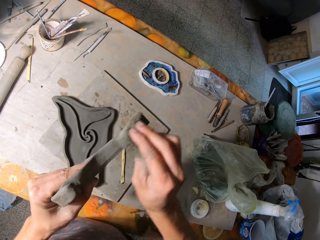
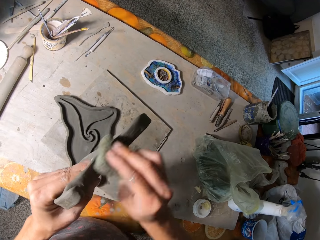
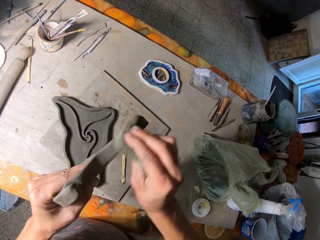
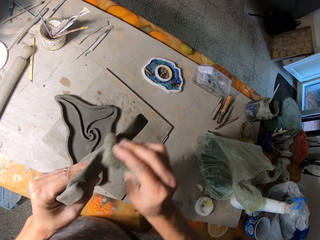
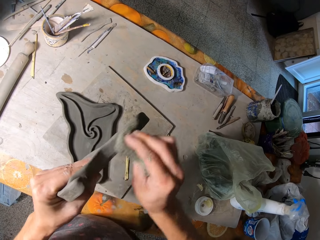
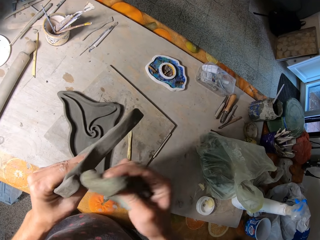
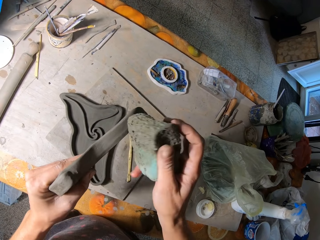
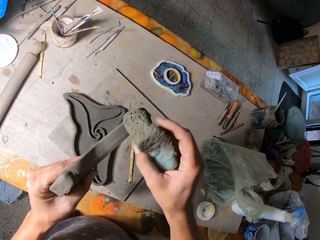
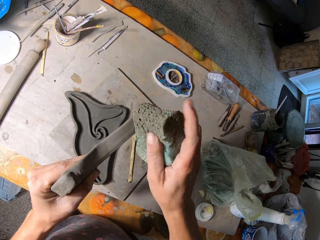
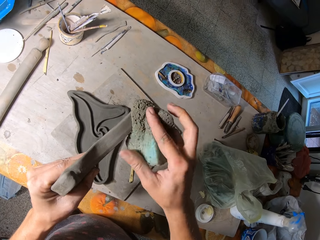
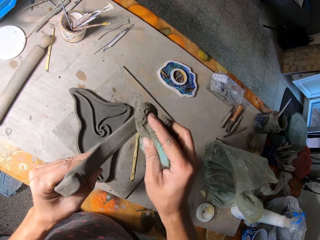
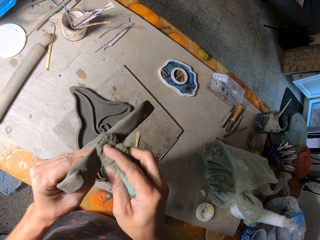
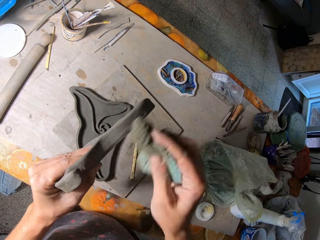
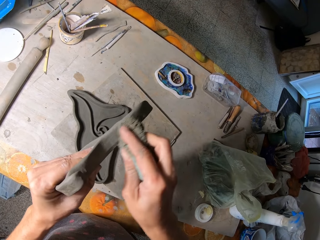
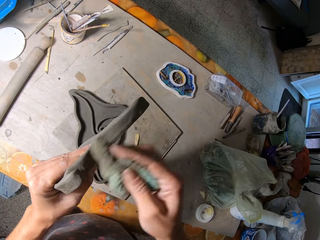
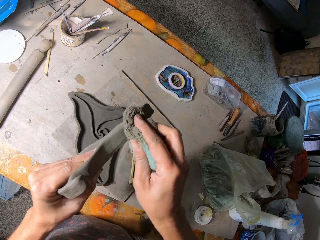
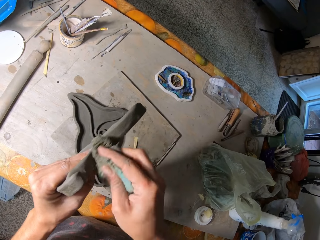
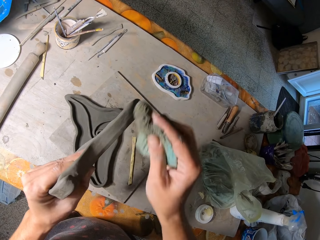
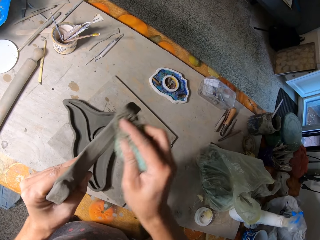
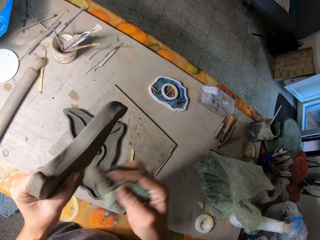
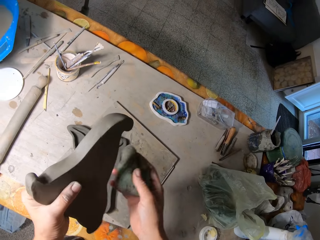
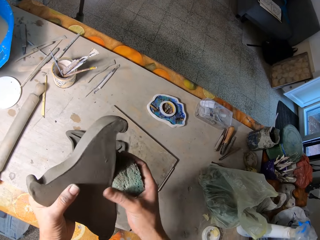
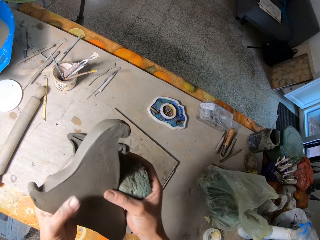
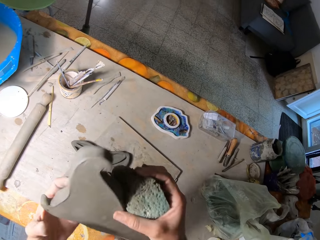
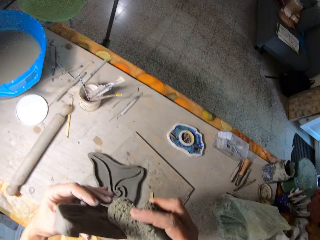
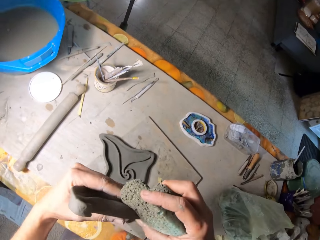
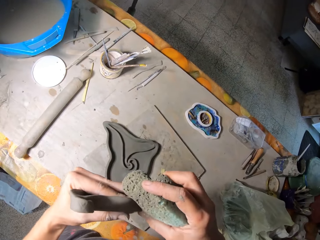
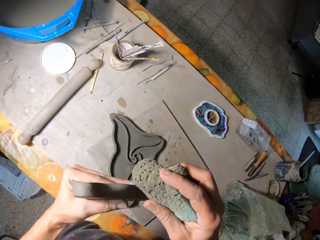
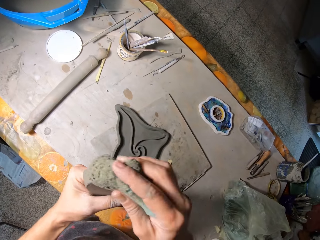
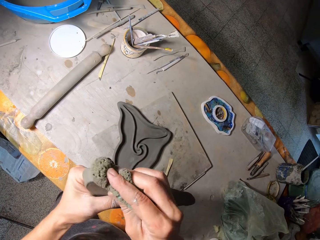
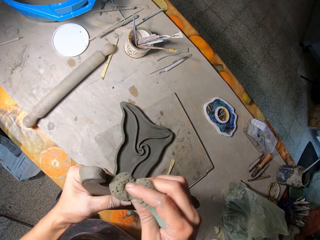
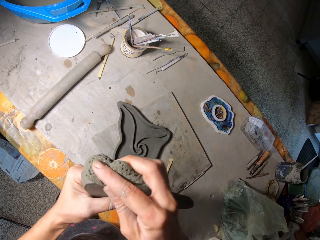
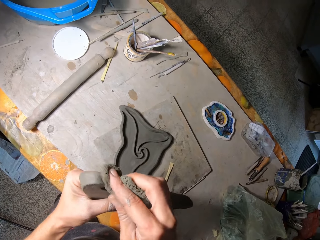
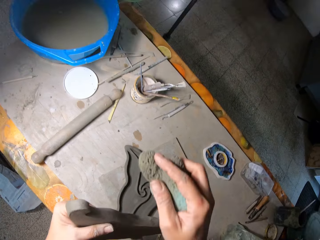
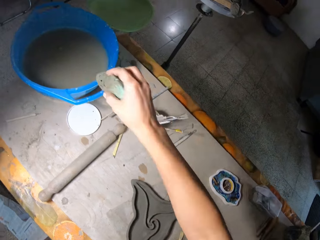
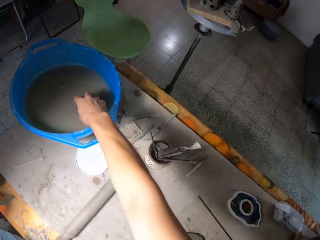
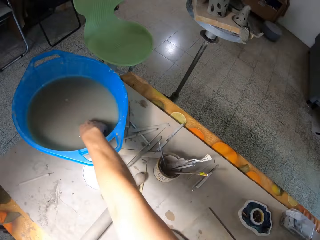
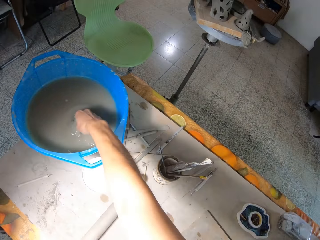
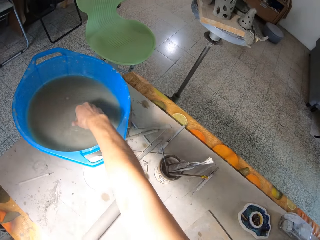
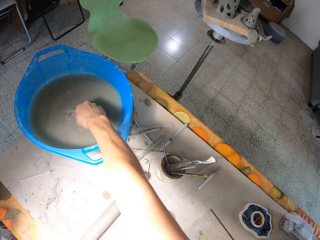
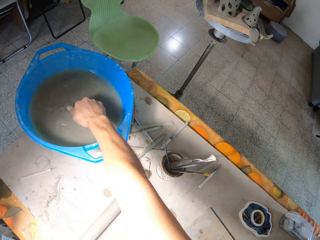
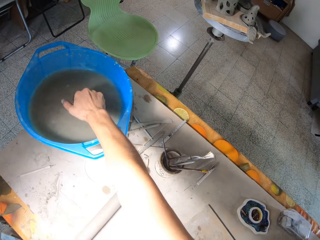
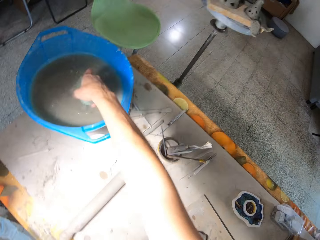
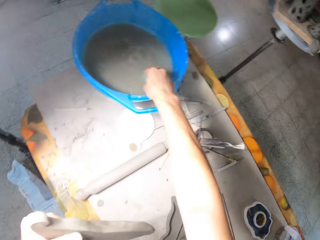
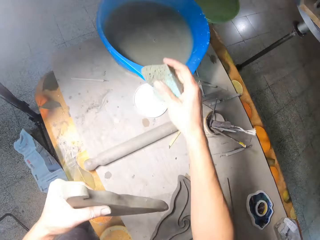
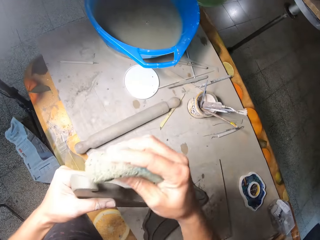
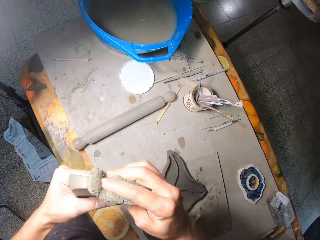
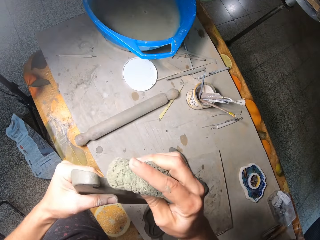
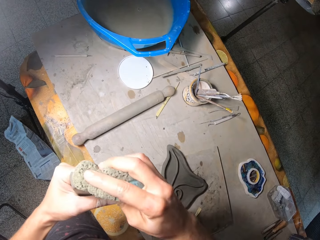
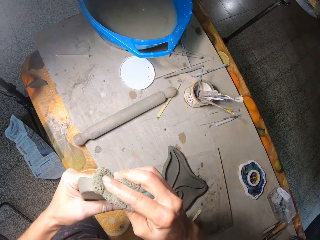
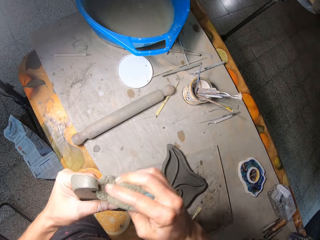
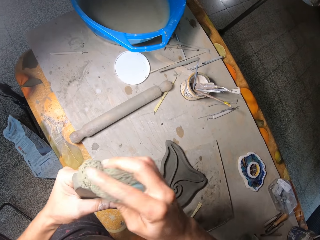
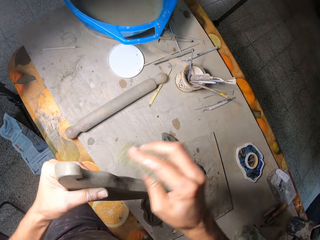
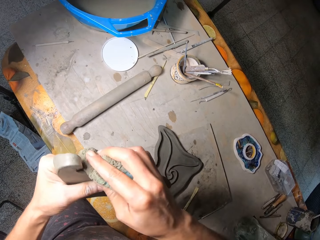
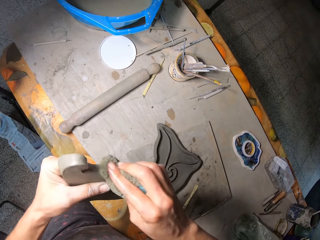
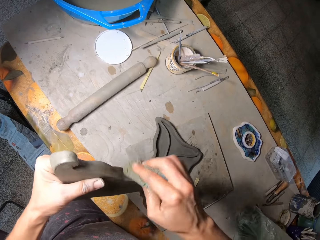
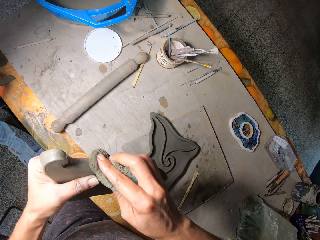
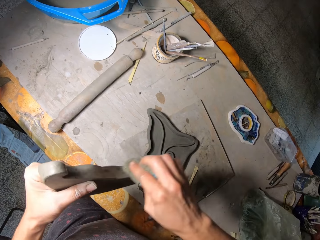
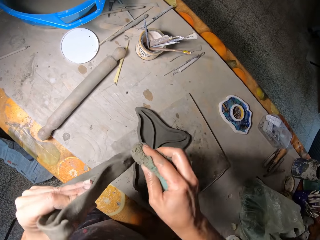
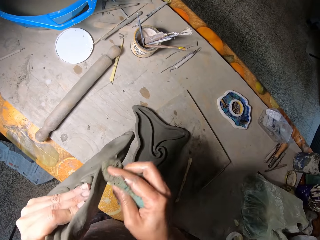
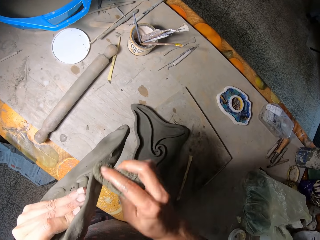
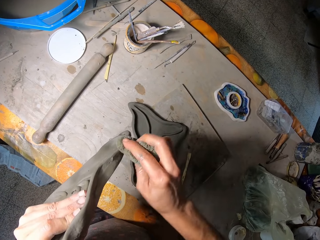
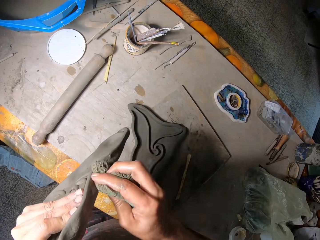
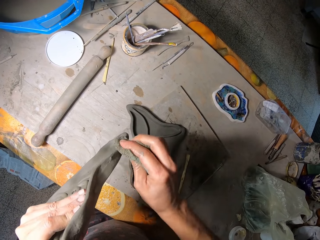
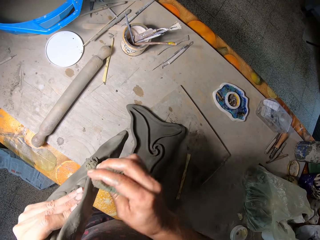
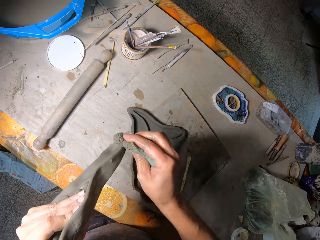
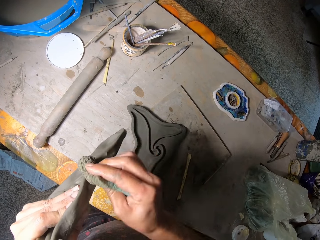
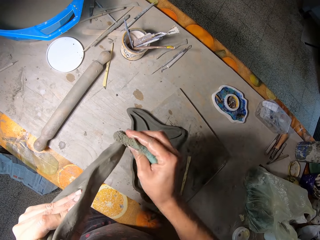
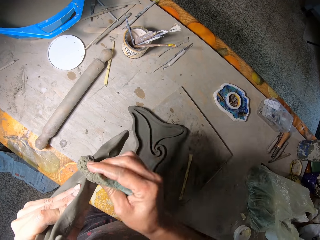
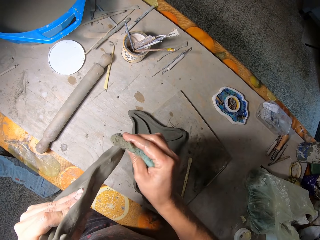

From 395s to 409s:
The camera wearer dips the foam or sponge into a bowl of water with his right hand. He squeezes the sponge. He wipes the piece of clay with the foam in his right hand.

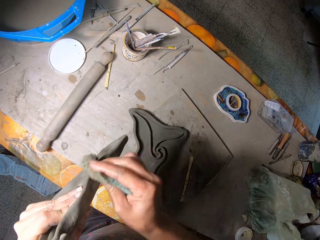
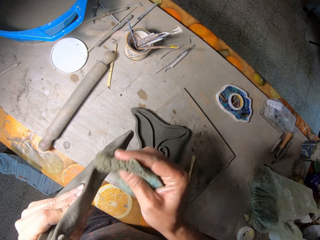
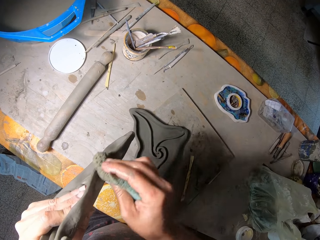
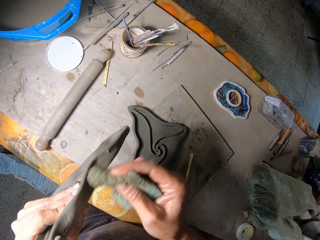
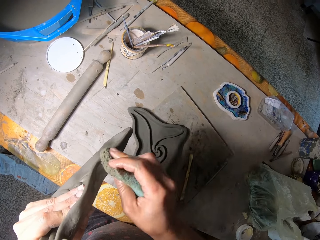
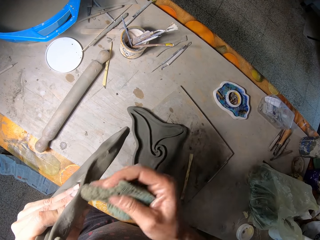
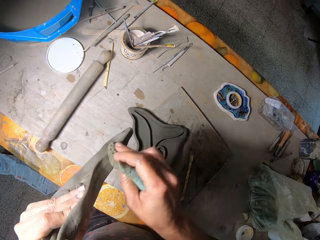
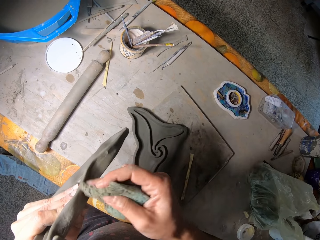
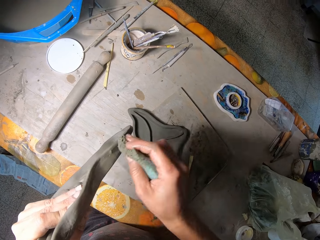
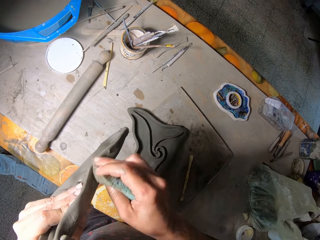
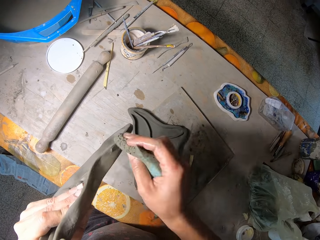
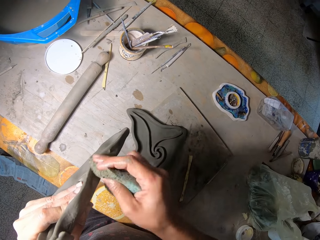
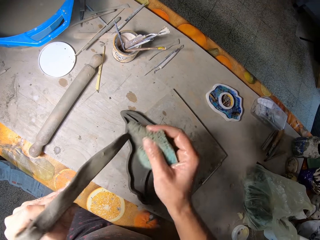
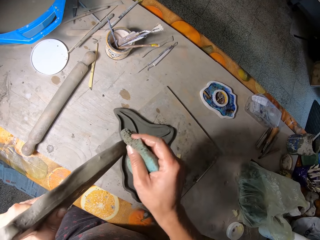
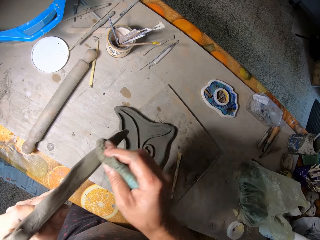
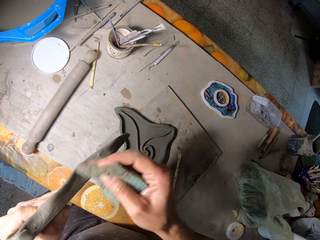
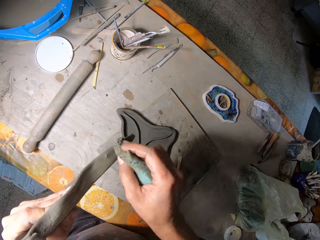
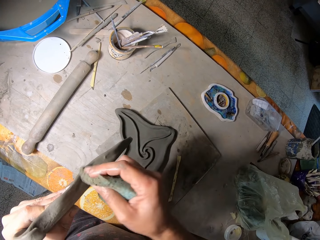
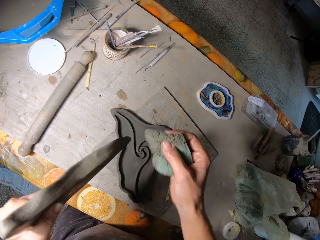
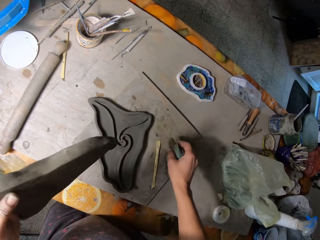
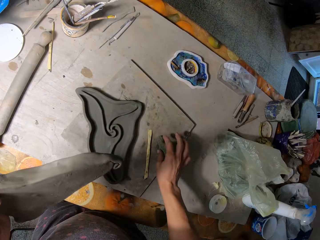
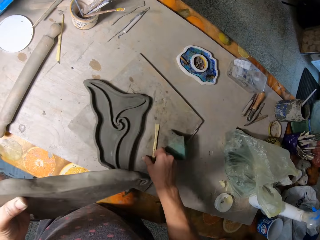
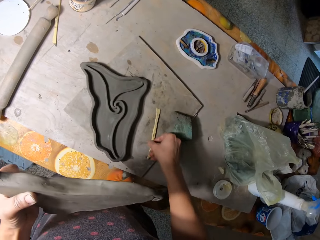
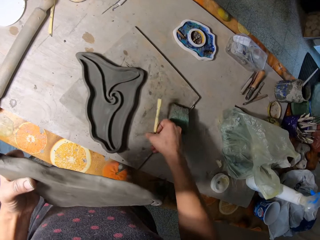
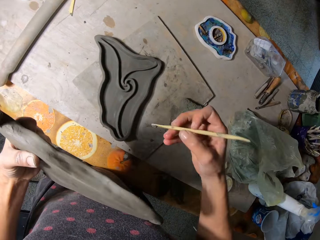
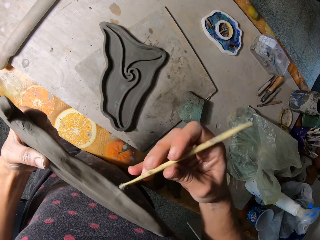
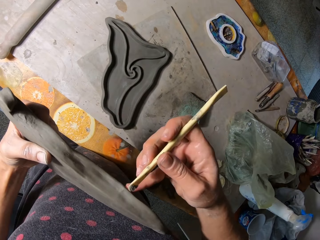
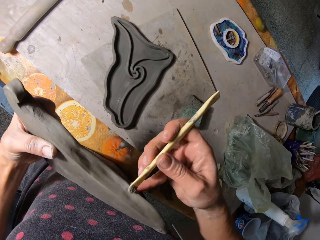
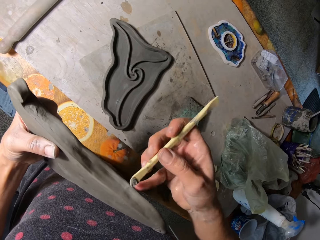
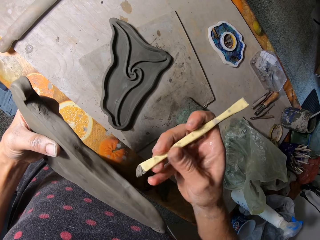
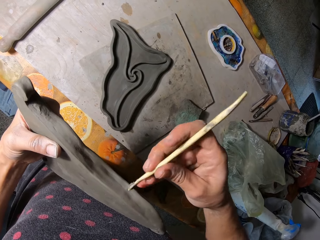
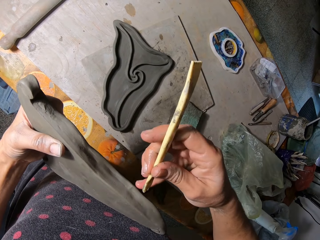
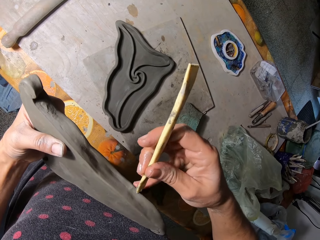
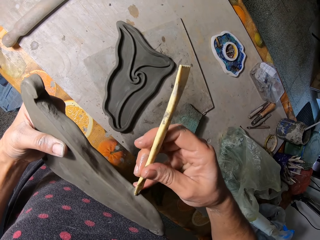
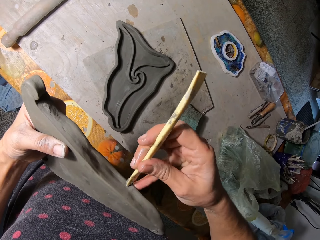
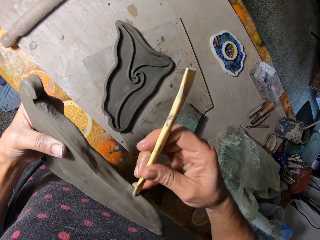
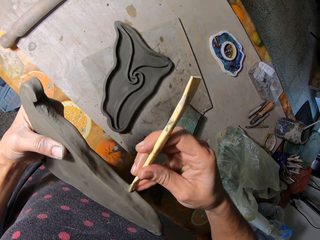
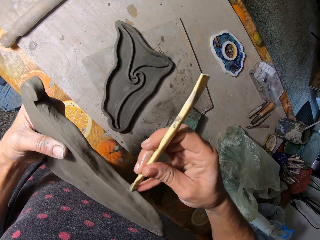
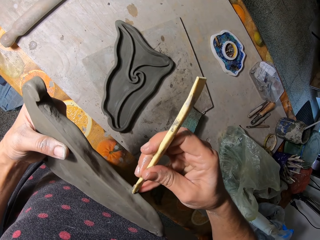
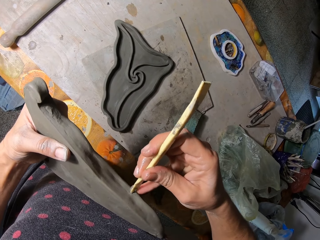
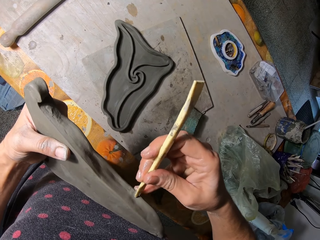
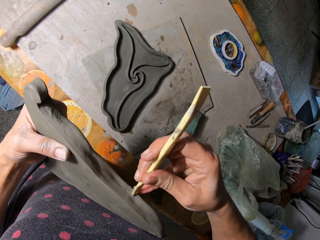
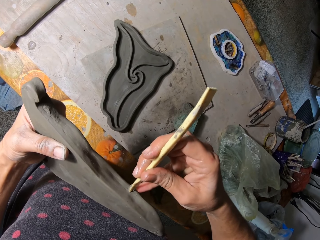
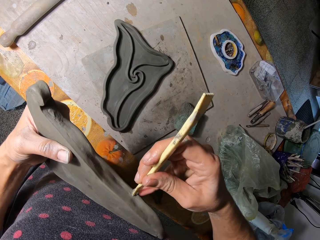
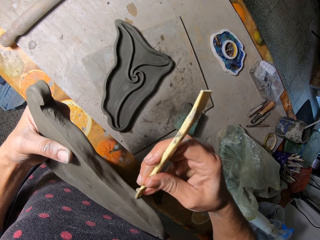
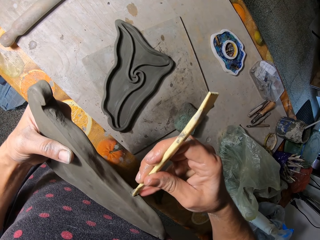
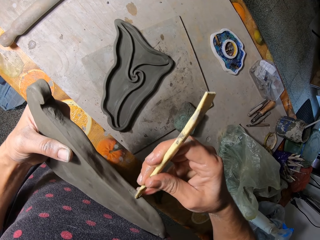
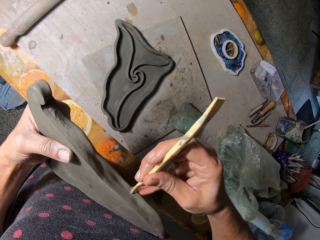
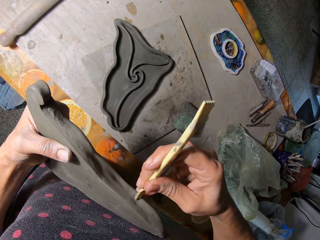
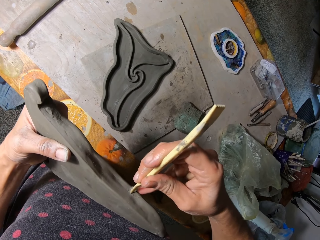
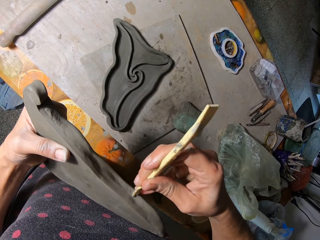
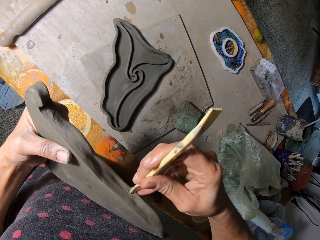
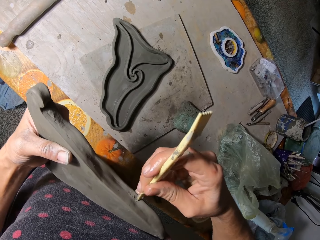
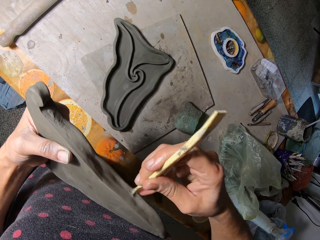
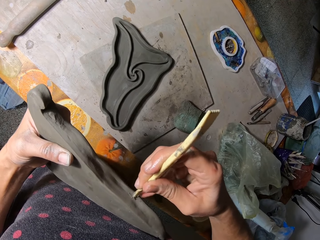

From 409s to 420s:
The camera wearer drops the foam on the table with his right hand. He picks the scalpel or chisel from the table with his right hand. He shapes the piece of clay with the scalpel in his right hand. He drills the sculpture with the chisel.
